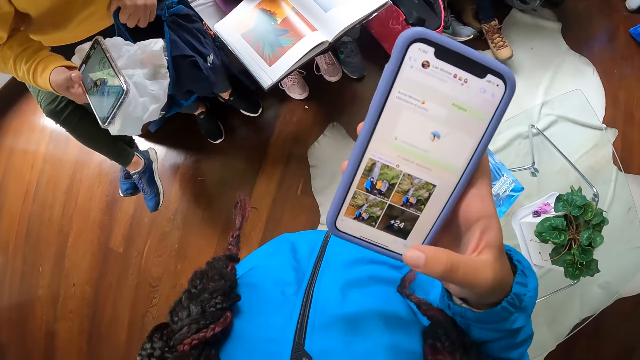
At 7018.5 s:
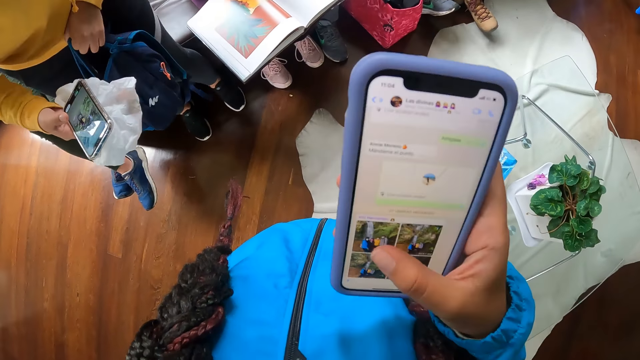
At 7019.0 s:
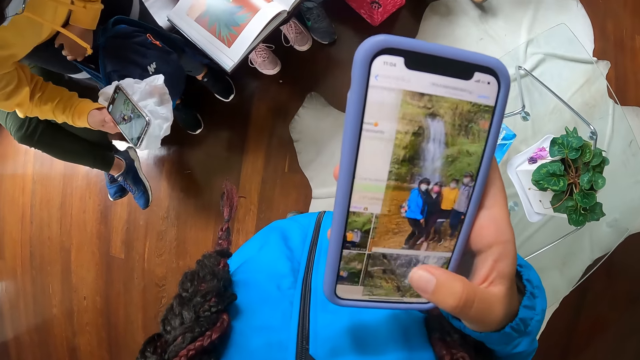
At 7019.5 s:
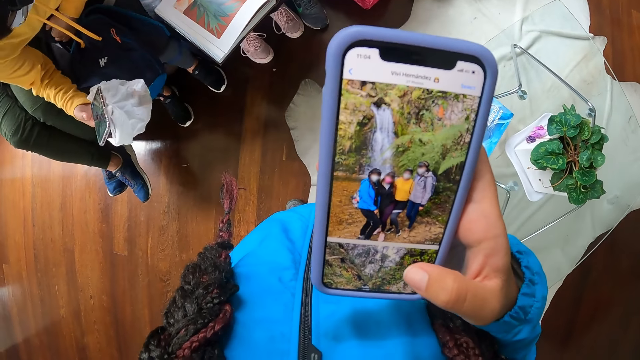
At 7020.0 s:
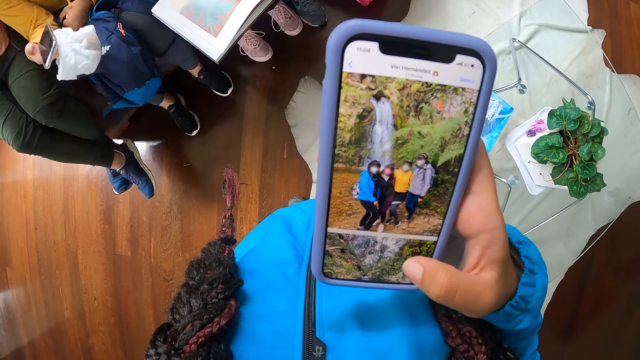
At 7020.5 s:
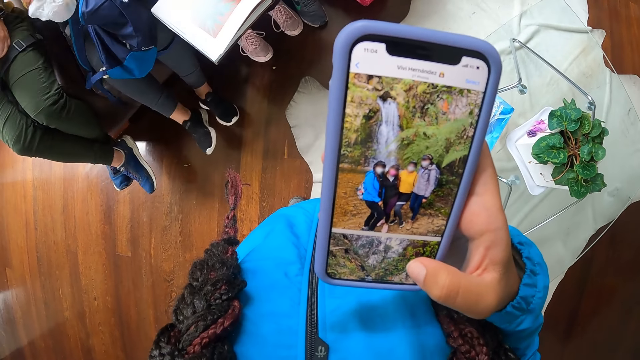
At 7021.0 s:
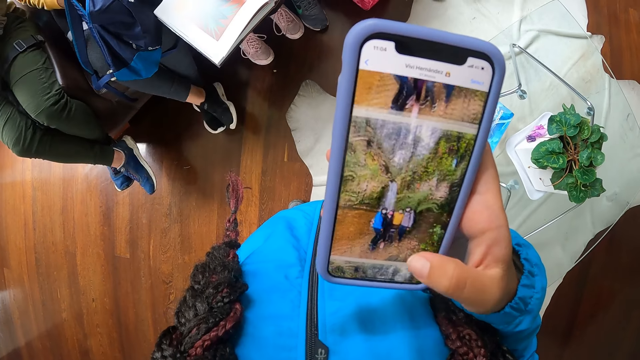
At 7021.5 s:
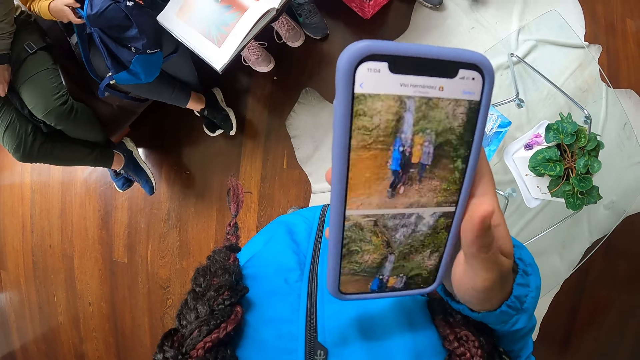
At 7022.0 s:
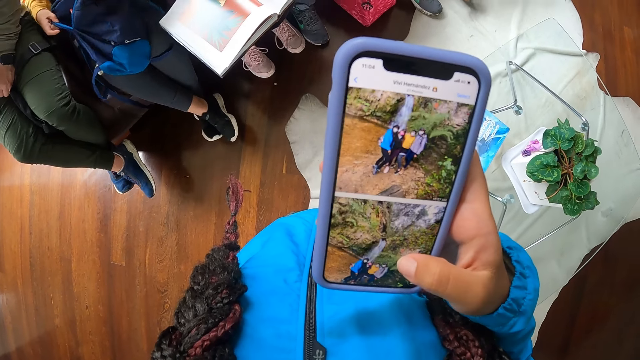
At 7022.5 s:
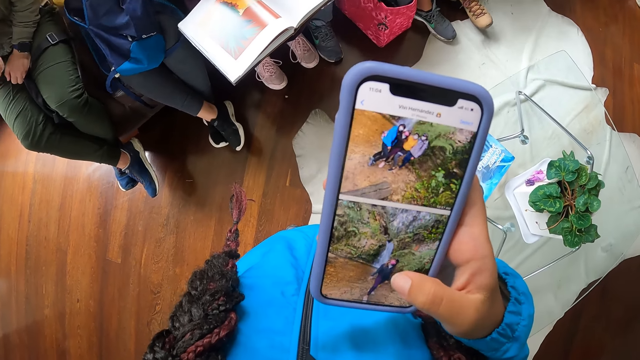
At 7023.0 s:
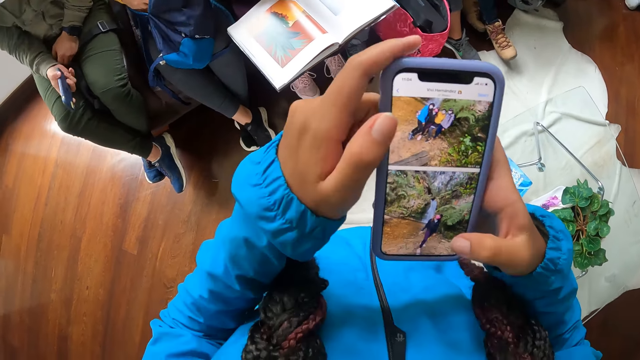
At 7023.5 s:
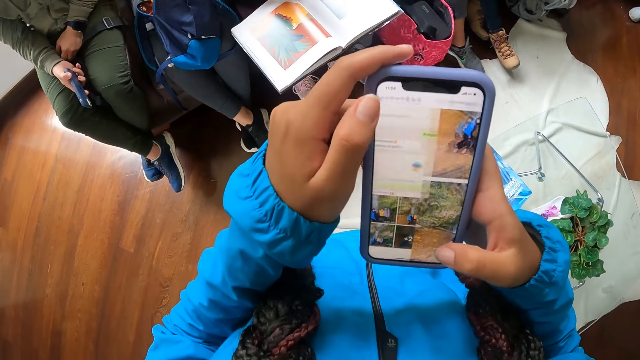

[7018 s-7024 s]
The camera wearer operates the phone with her right hand.

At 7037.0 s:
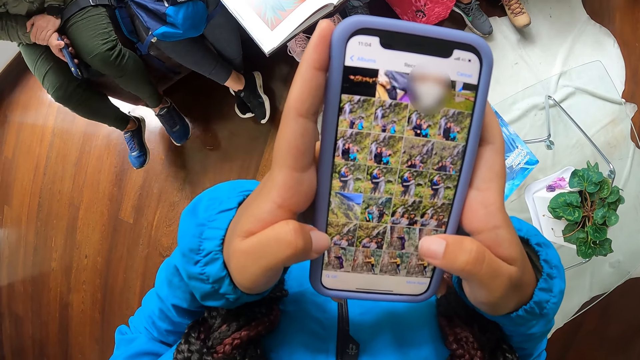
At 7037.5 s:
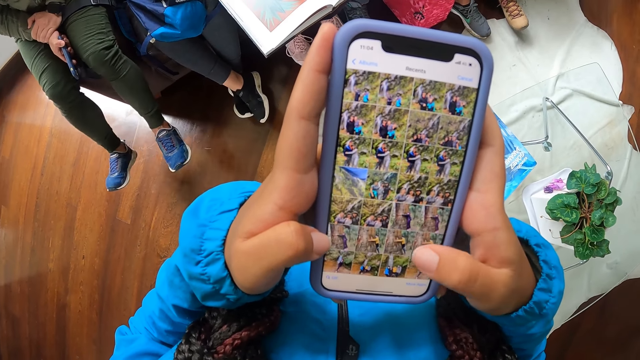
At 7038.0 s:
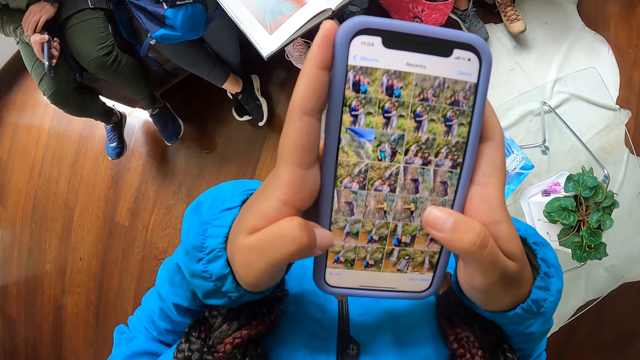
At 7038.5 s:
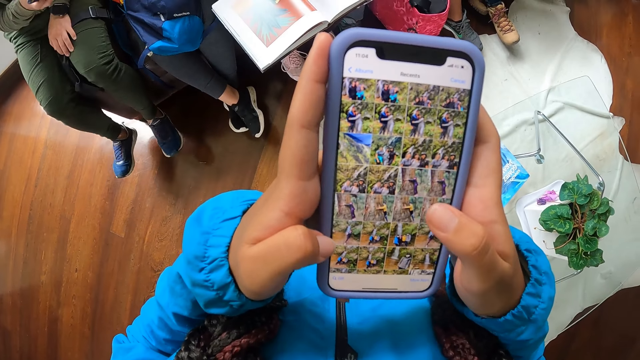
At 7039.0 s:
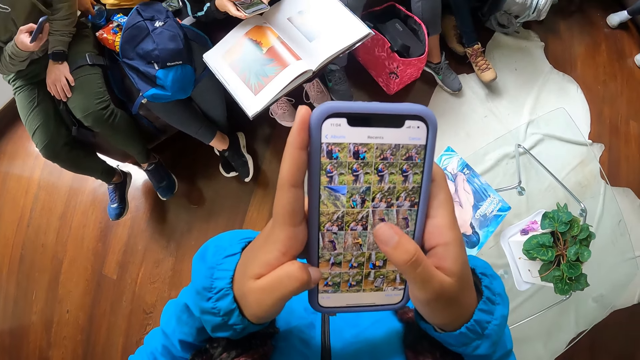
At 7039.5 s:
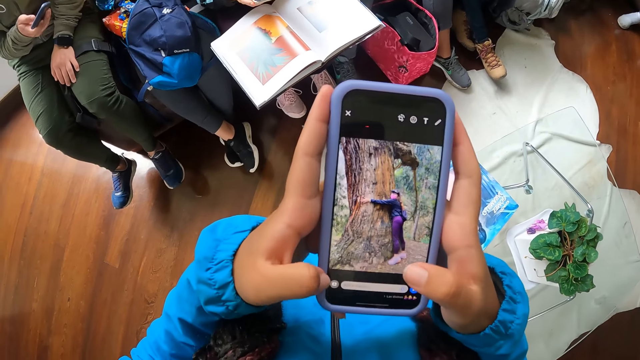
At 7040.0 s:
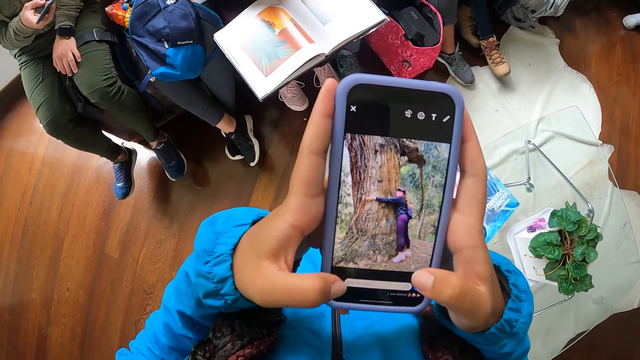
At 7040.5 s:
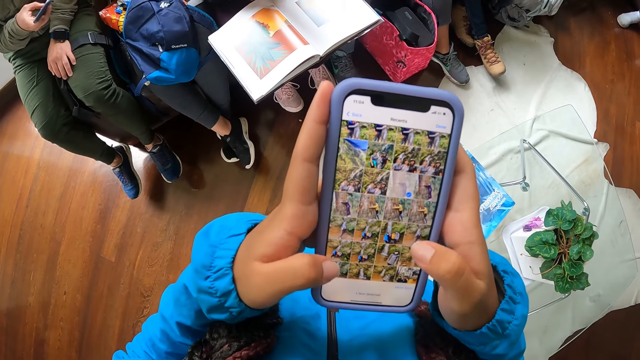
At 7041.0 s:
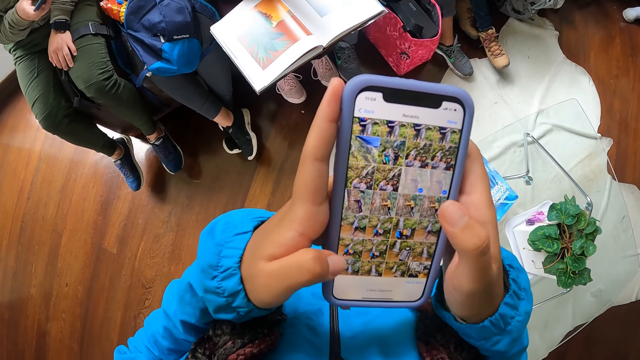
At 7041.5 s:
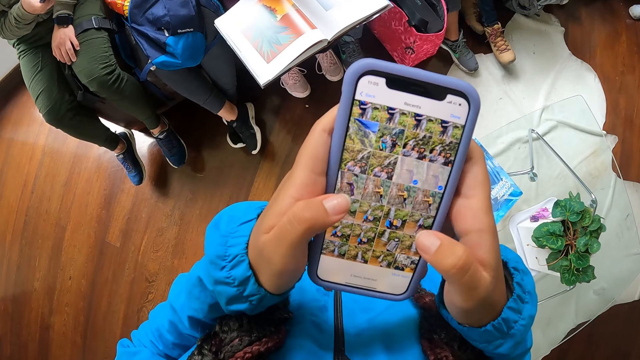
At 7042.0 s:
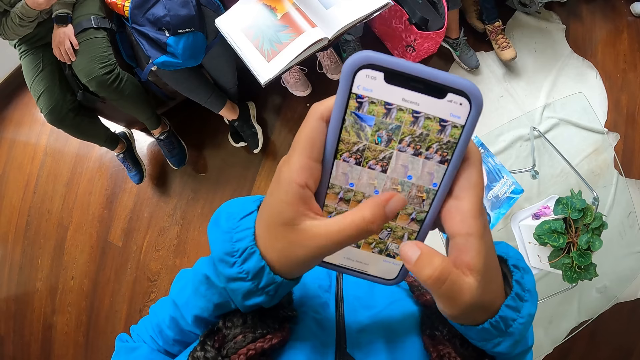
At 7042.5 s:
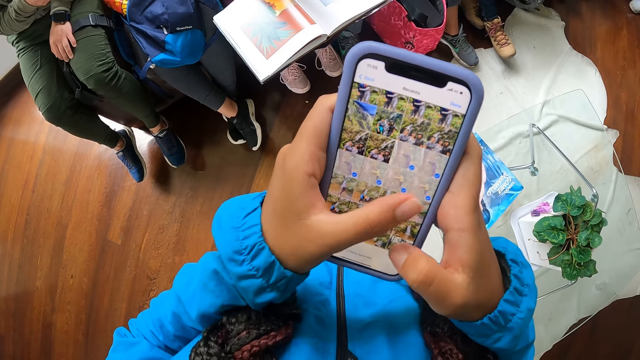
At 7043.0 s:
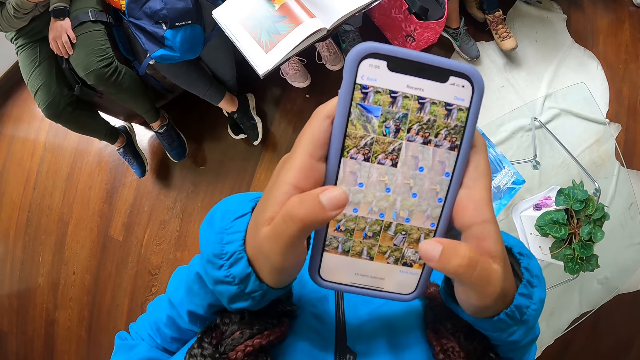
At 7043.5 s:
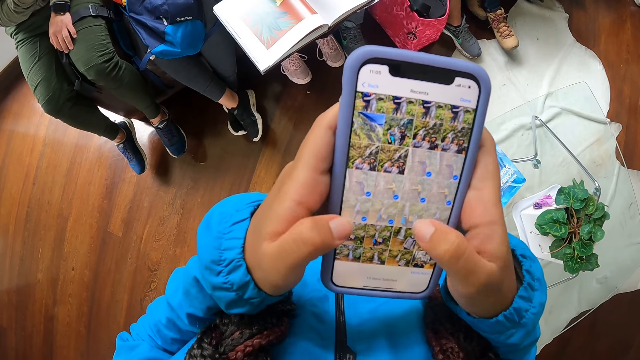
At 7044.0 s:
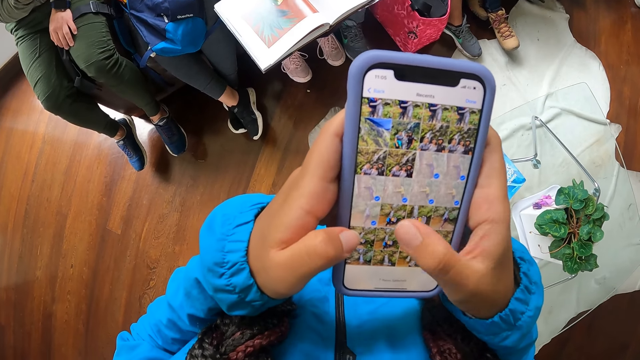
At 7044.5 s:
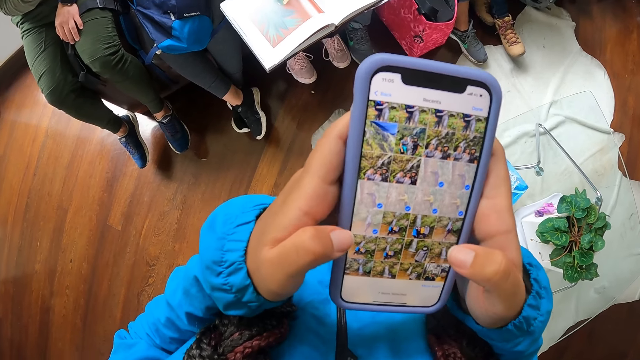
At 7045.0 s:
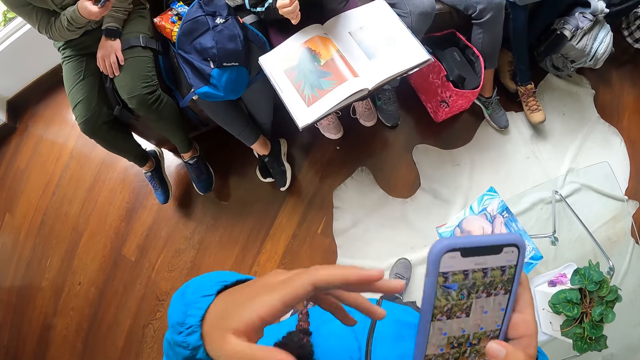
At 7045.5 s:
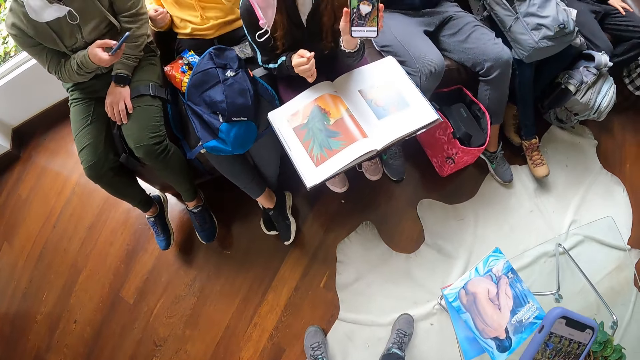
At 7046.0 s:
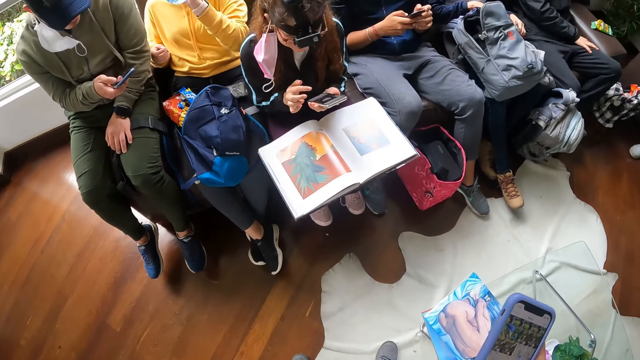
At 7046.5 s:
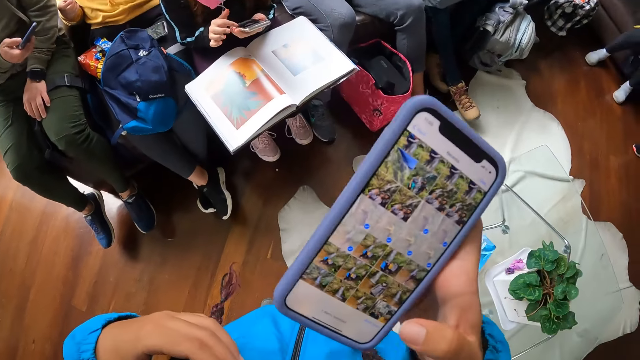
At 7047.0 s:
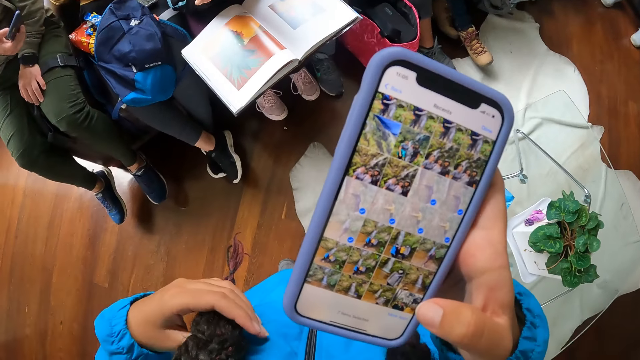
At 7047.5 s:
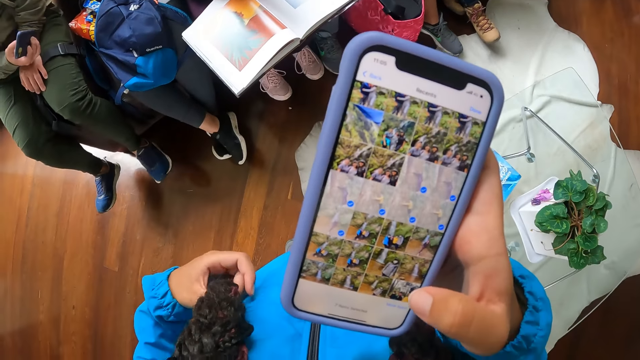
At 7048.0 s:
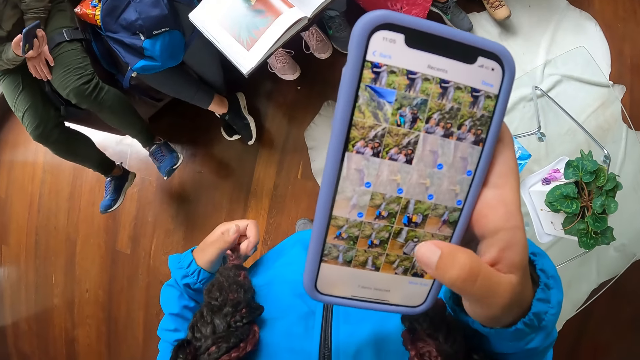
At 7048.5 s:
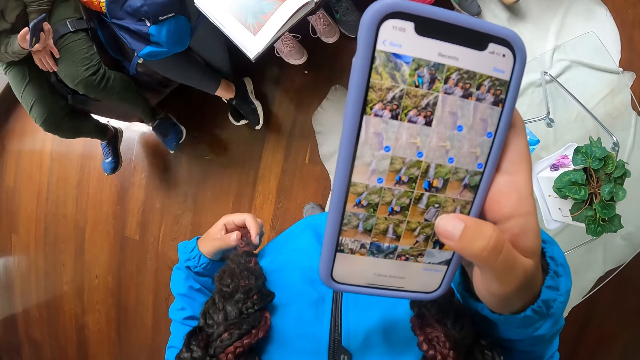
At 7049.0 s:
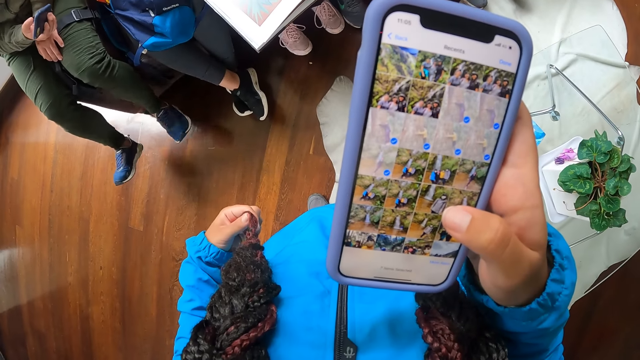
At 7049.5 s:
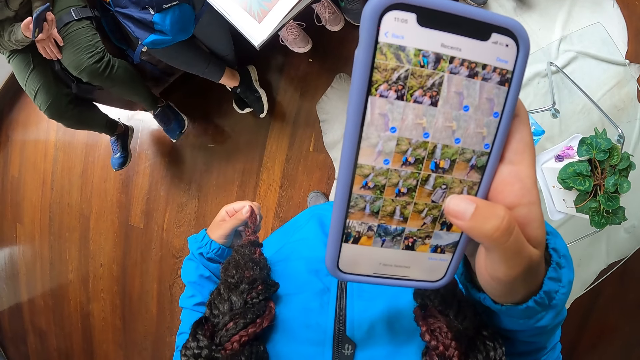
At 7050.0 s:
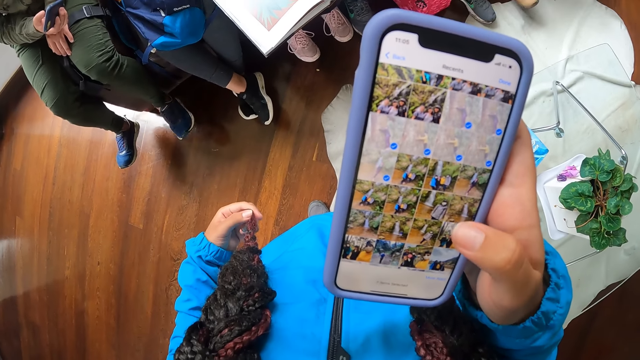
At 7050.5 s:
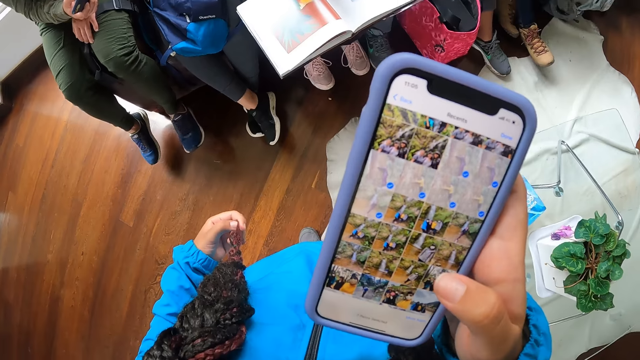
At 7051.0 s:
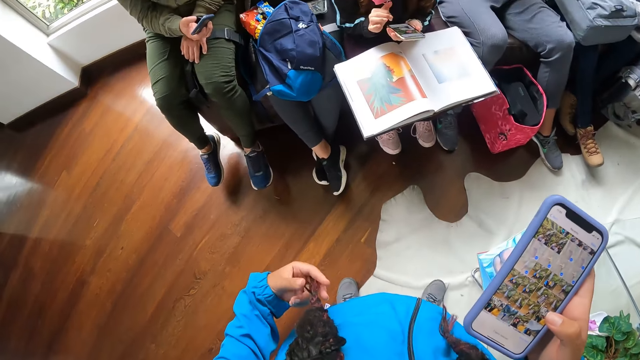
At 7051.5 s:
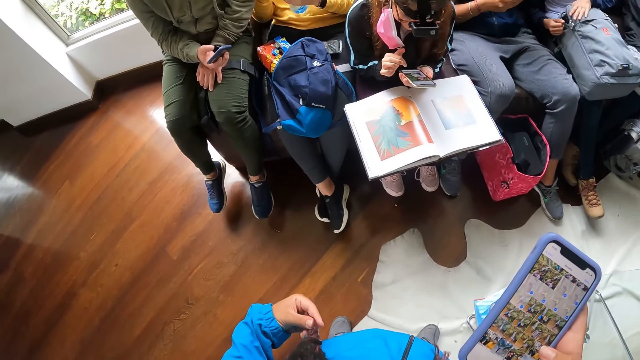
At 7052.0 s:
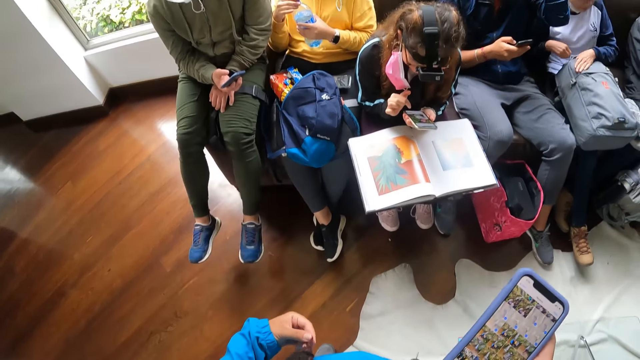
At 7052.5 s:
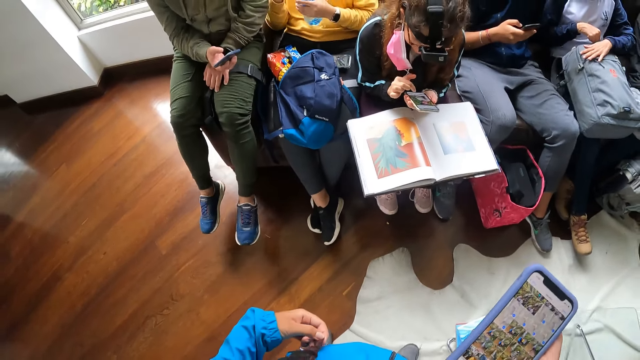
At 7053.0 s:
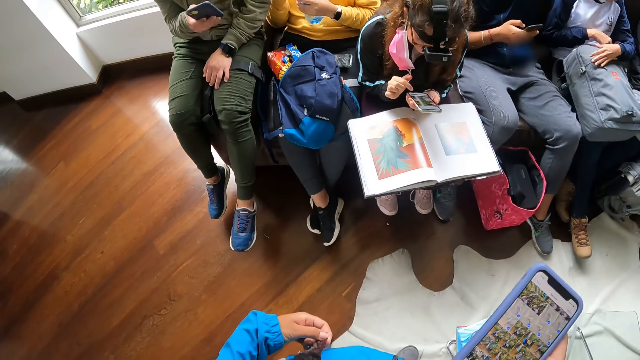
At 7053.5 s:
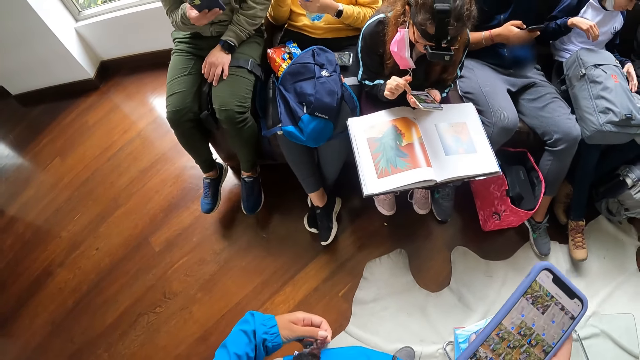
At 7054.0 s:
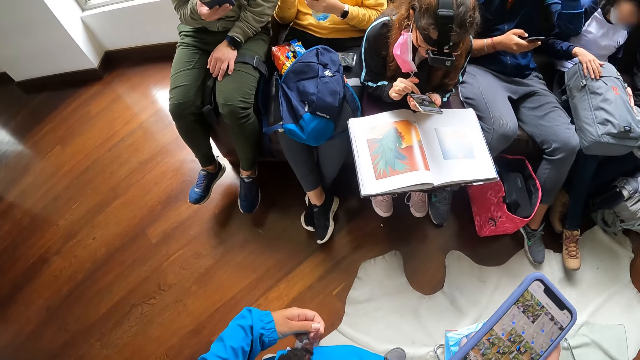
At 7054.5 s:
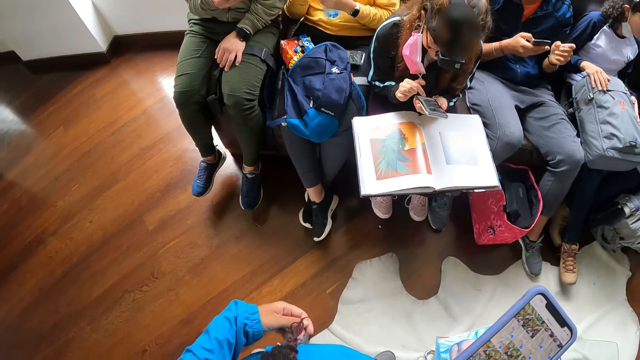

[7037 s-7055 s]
A woman carries a bottle of water from a sofa with her left hand. A man presses a phone with his right hand. Another woman interacts with the camera wearer. The other woman presses the phone in her left hand with her right hand. The camera wearer holds her hair with her left hand. She scrolls through the phone with her right hand.
